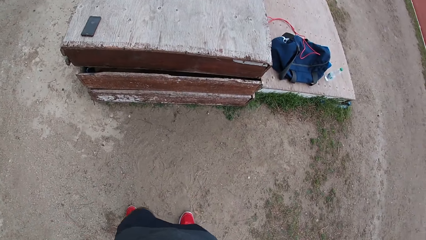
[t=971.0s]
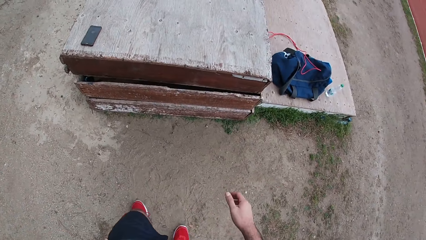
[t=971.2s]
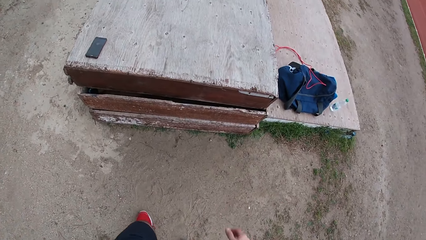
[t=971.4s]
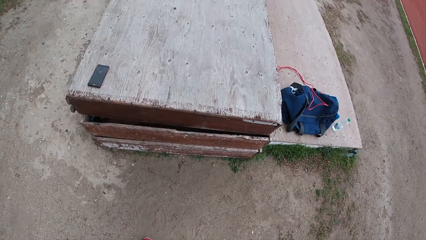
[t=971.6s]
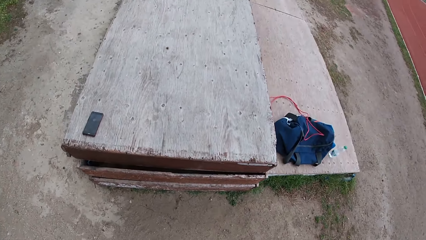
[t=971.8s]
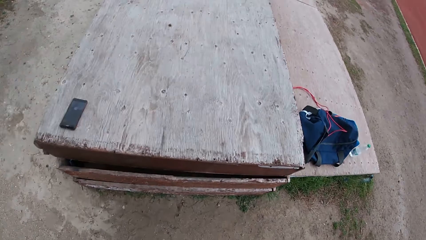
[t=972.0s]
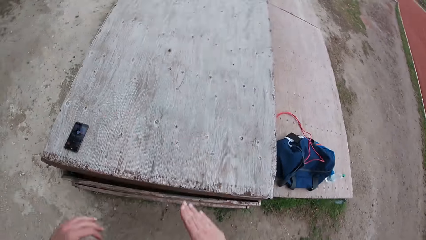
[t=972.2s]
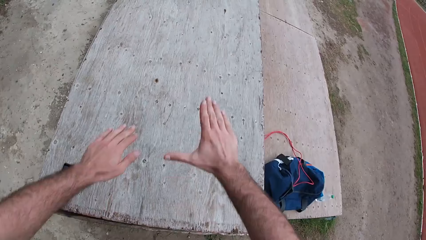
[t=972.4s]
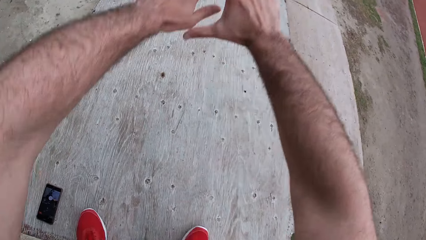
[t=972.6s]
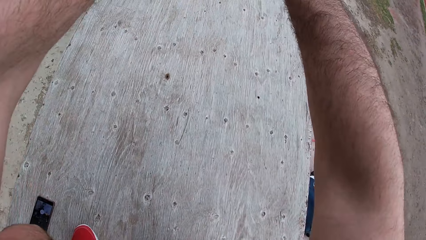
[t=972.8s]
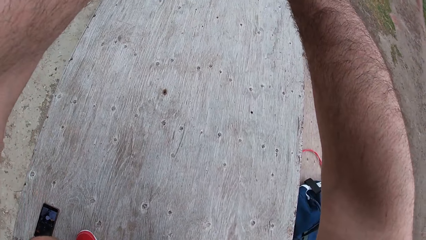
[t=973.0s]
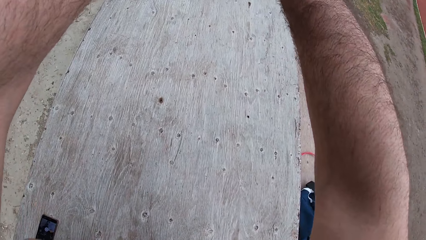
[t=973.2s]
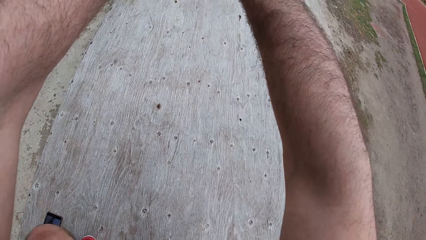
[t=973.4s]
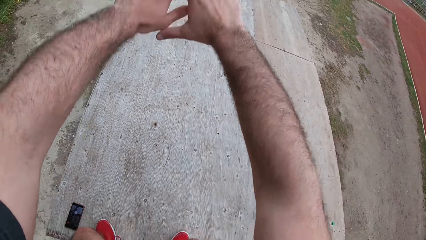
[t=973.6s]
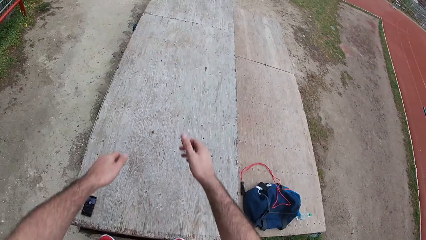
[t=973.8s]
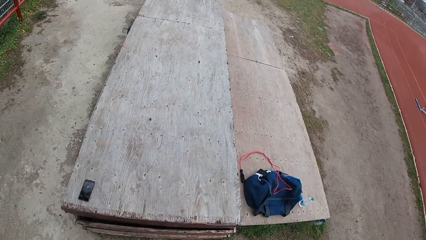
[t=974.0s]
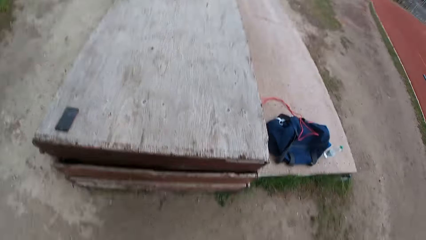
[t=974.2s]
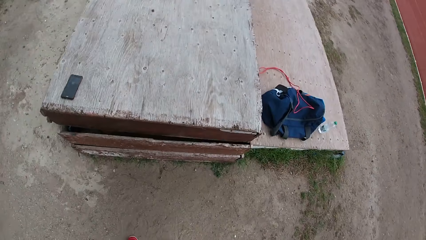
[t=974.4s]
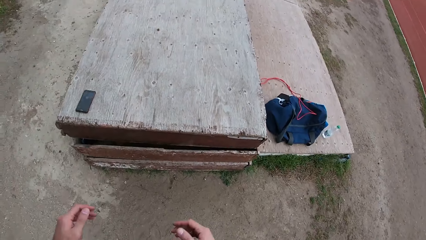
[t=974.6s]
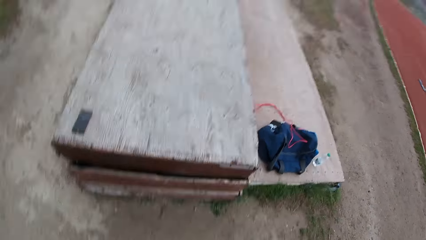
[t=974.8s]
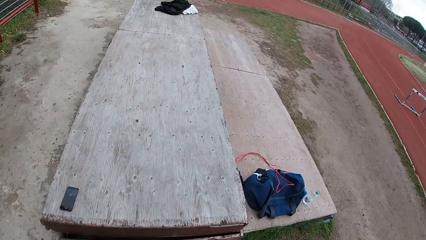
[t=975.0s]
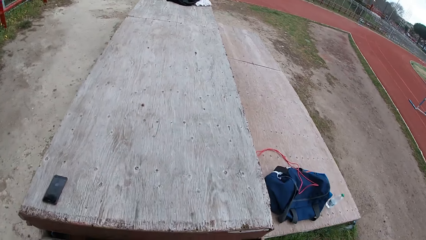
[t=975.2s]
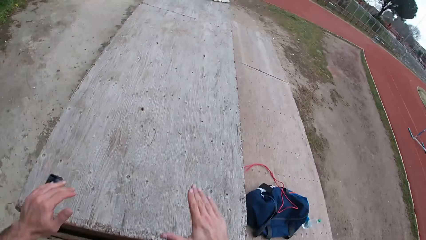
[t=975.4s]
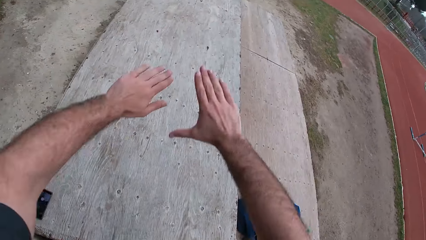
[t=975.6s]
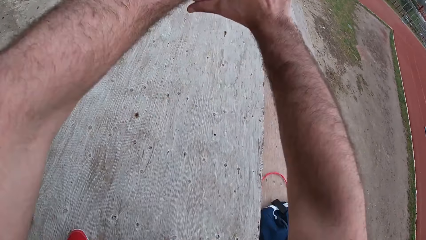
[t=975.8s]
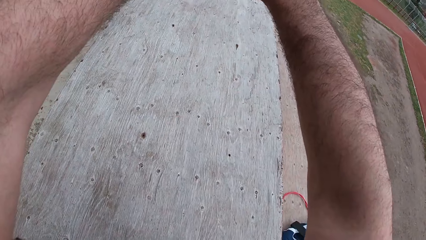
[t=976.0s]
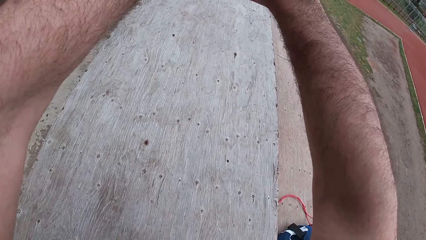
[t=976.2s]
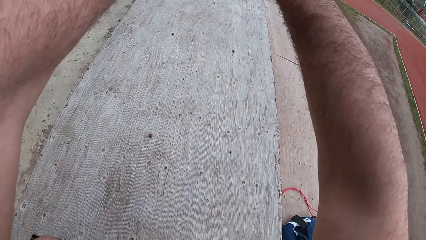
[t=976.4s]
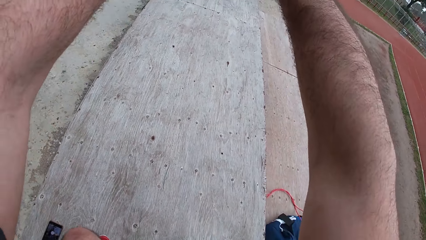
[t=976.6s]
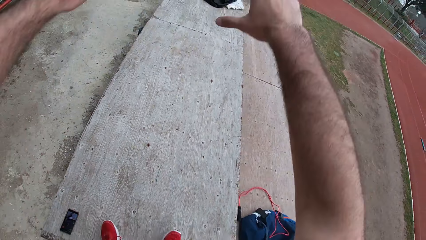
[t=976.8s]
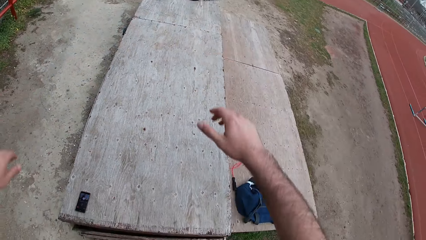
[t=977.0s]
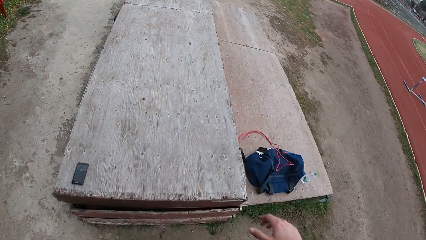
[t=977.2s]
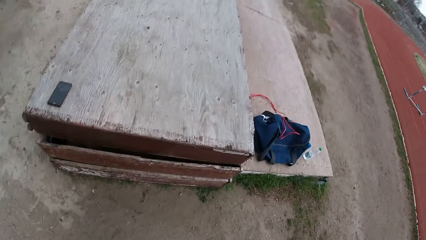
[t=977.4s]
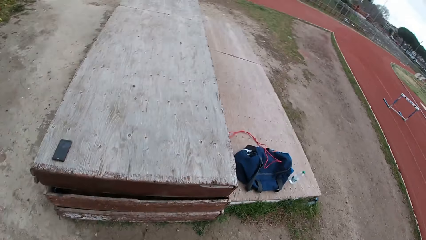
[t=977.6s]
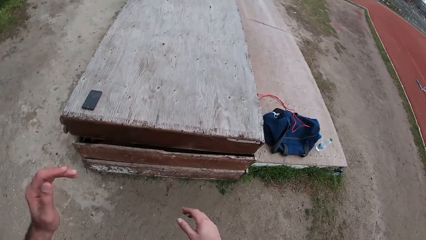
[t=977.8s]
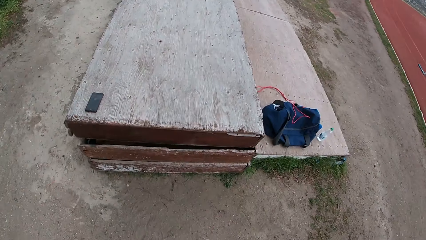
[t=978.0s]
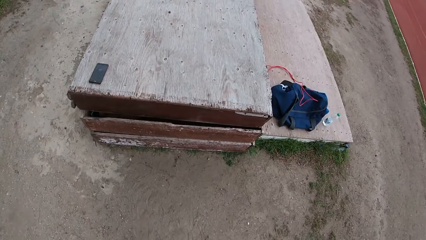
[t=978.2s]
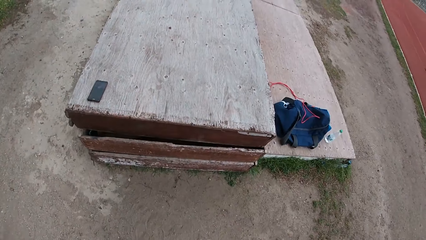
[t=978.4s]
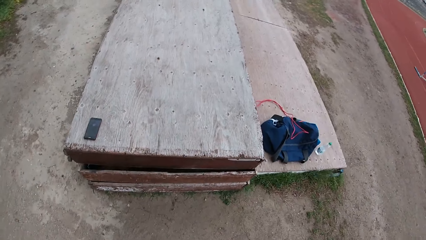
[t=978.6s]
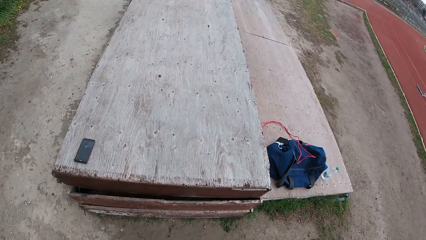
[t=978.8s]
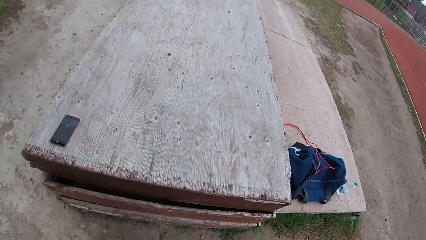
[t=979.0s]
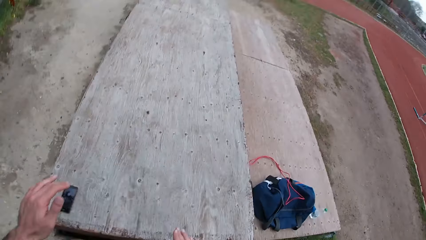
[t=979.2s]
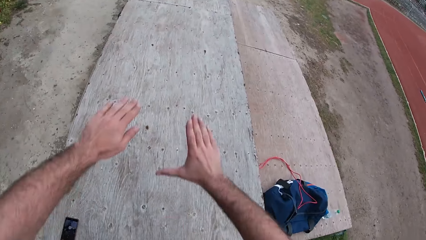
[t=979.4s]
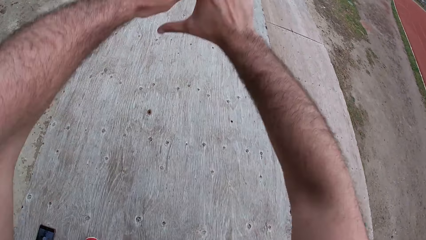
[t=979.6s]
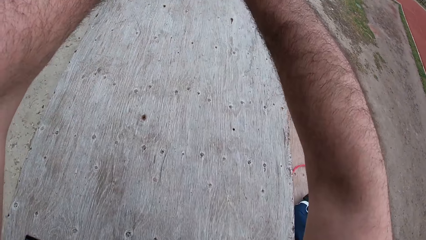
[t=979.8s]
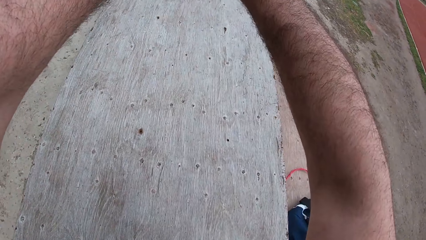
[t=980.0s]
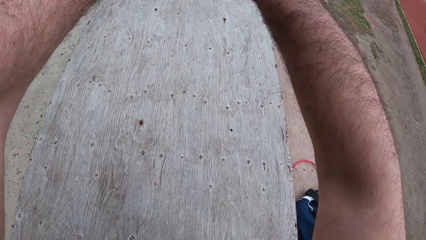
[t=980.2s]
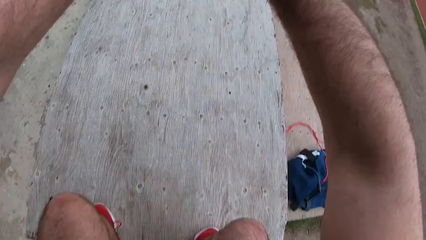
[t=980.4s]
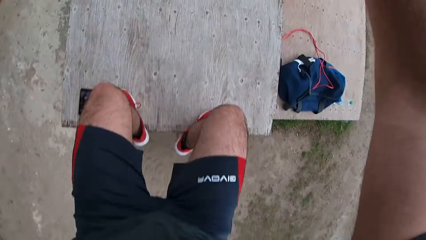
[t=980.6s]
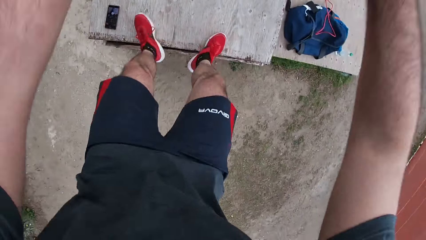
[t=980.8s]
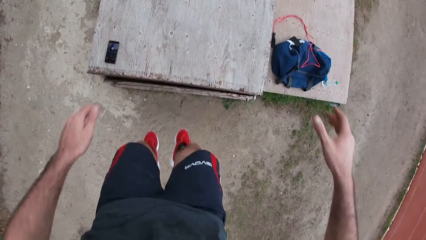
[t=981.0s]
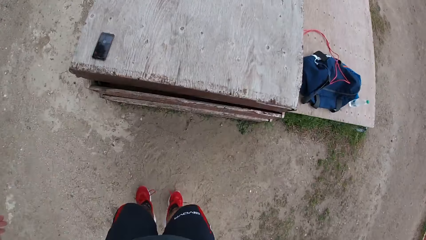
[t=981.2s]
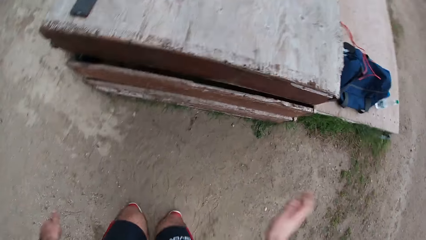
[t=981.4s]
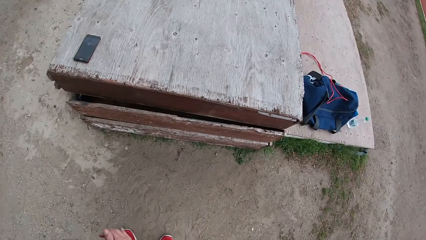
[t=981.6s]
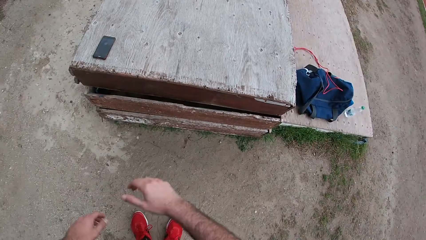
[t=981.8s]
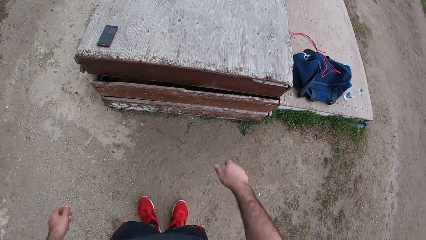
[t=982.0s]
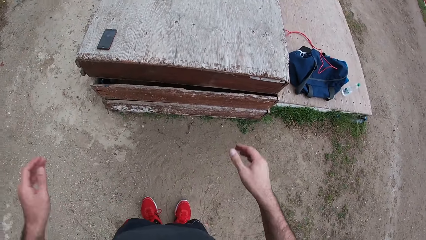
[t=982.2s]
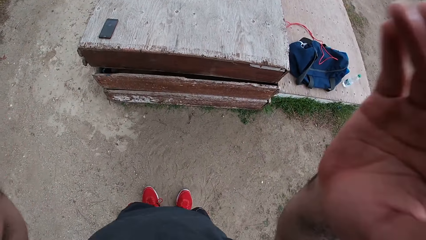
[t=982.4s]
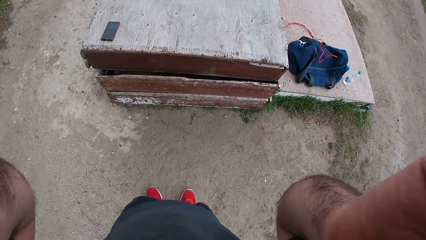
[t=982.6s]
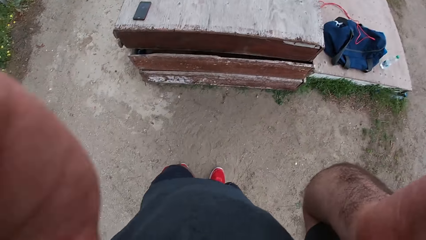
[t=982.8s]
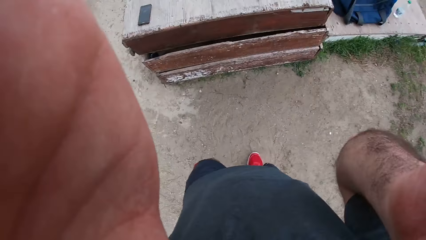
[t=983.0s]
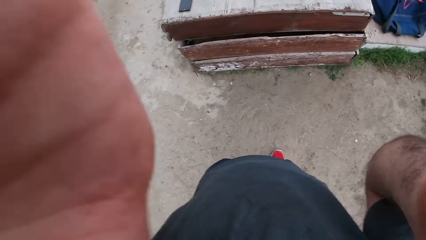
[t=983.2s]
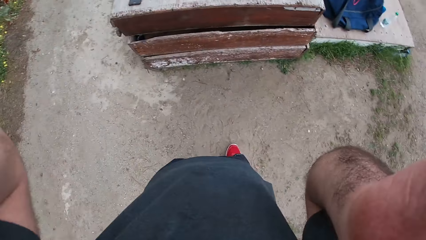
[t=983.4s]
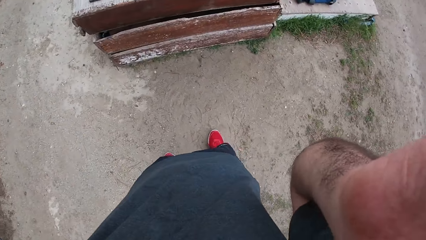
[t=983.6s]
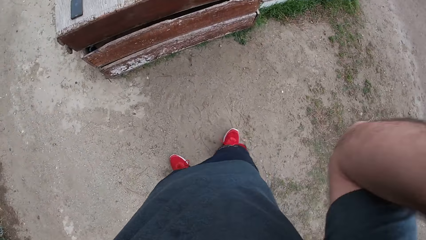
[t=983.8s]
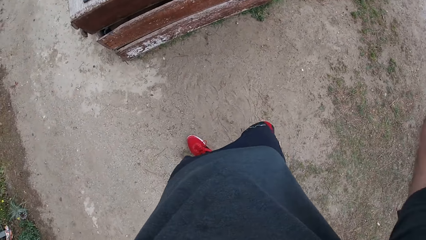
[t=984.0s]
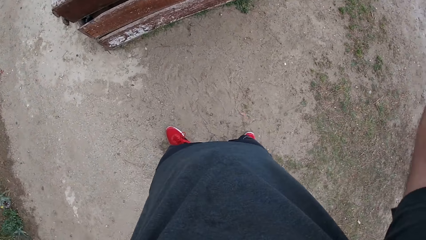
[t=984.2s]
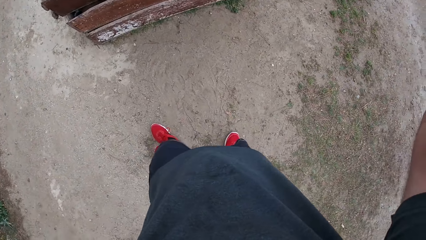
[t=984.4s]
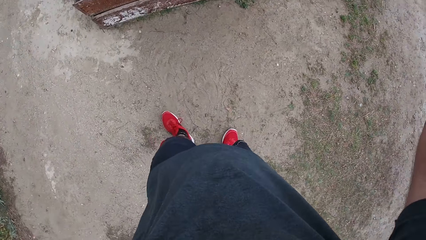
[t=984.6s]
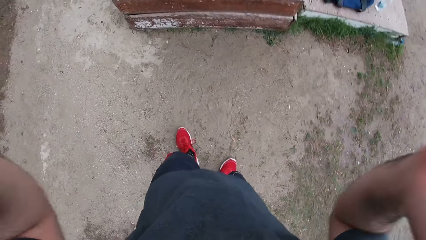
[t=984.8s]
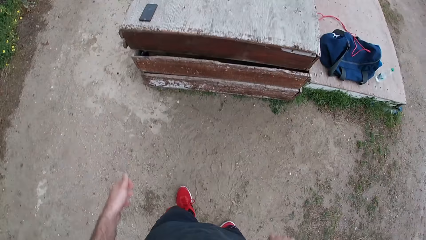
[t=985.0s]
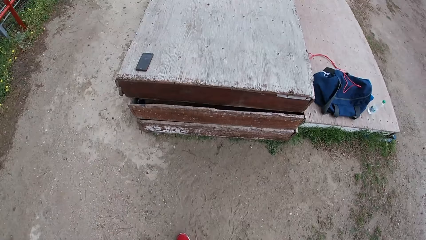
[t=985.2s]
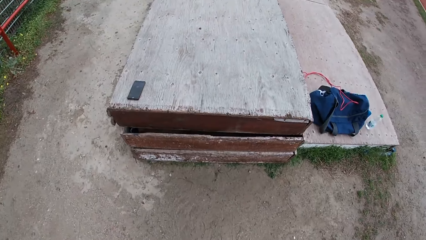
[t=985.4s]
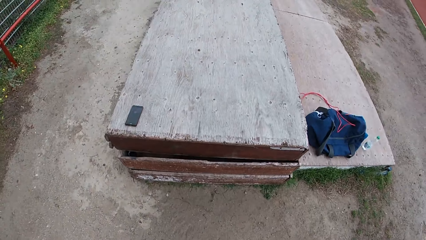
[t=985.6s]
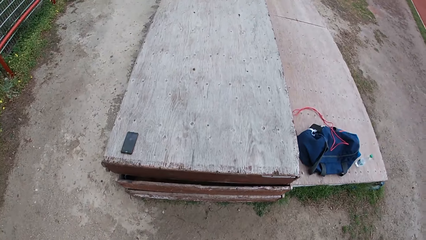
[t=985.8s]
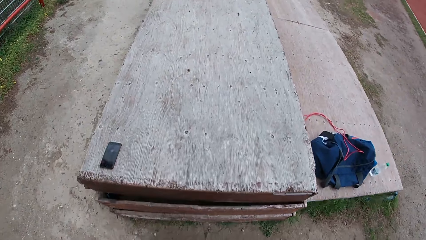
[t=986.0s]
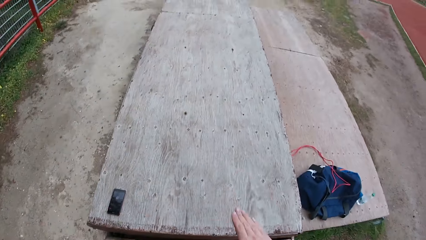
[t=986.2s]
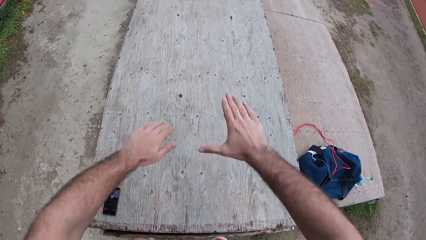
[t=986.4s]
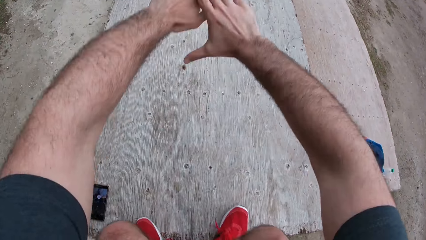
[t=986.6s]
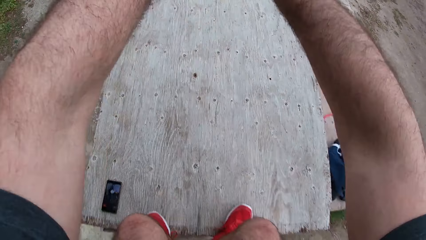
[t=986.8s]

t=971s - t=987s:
The camera wearer jumps up and down on the table. He starts squatting while jumping on the table. He adjusts the camera with both hands. He stands and raises his hands. He jumps up and down on the table. He drops his hands.
